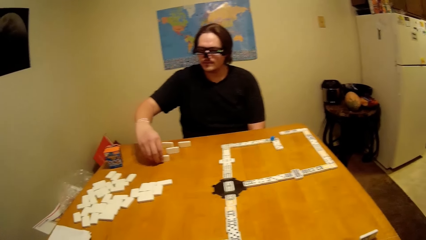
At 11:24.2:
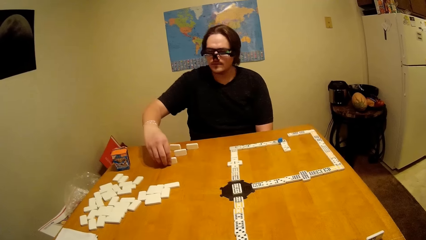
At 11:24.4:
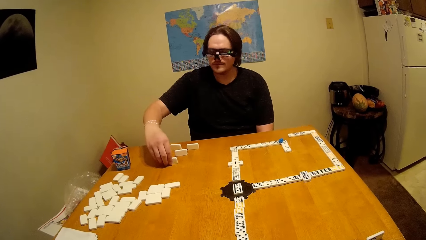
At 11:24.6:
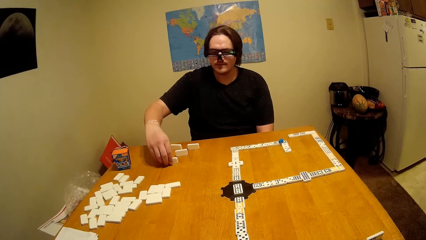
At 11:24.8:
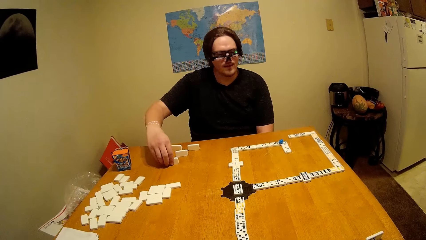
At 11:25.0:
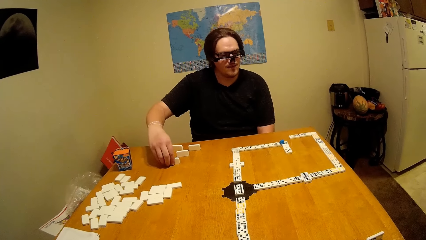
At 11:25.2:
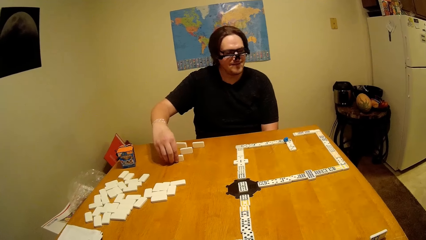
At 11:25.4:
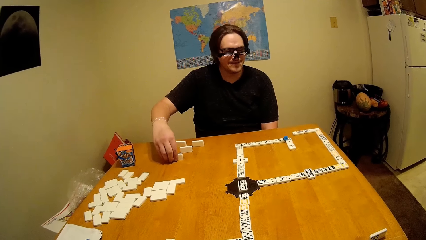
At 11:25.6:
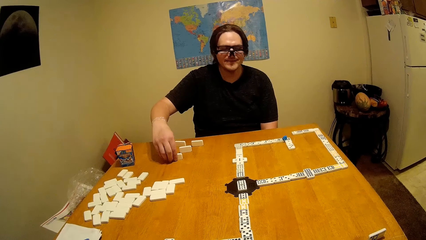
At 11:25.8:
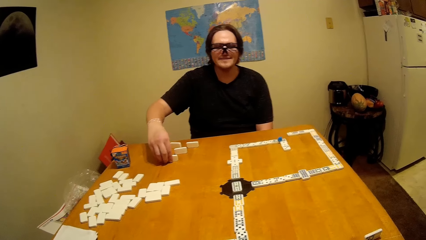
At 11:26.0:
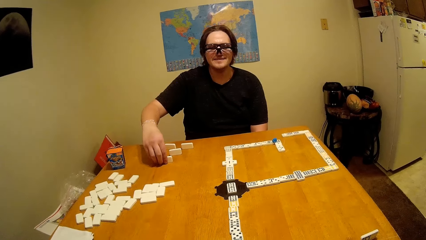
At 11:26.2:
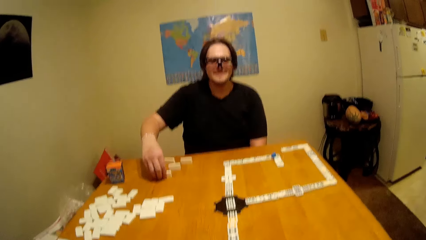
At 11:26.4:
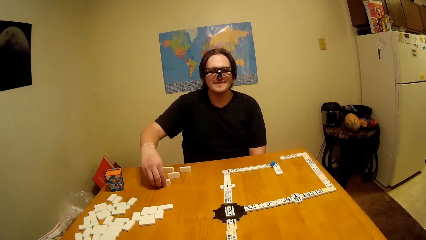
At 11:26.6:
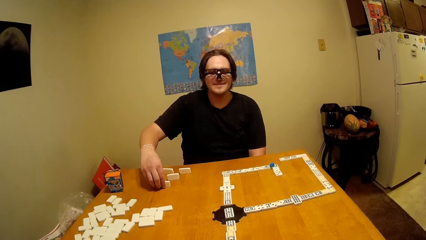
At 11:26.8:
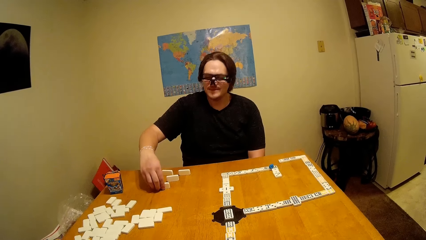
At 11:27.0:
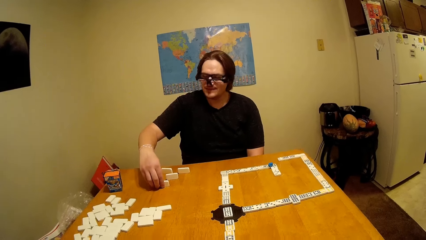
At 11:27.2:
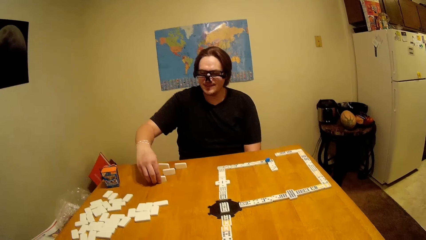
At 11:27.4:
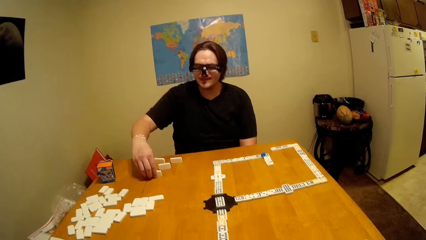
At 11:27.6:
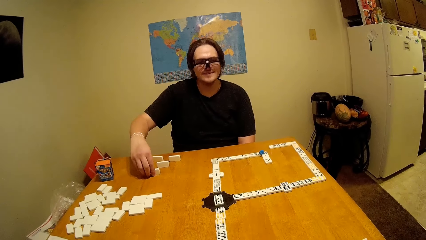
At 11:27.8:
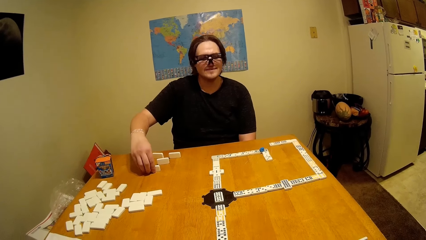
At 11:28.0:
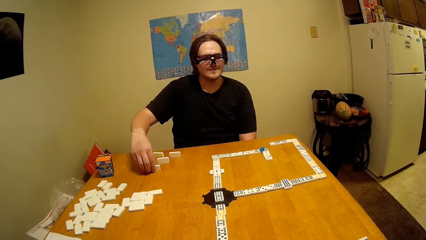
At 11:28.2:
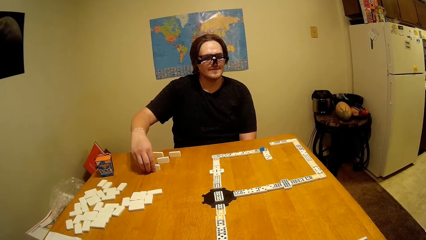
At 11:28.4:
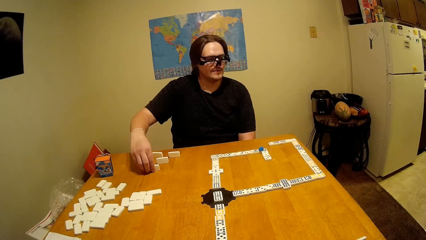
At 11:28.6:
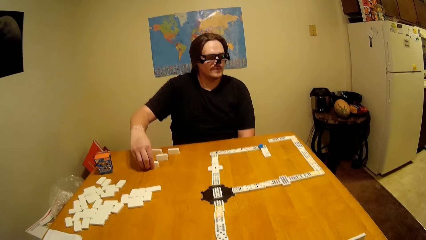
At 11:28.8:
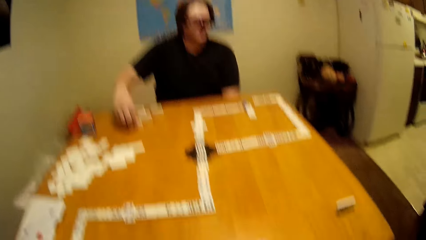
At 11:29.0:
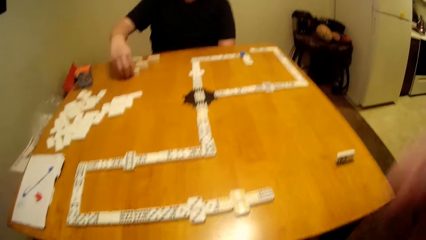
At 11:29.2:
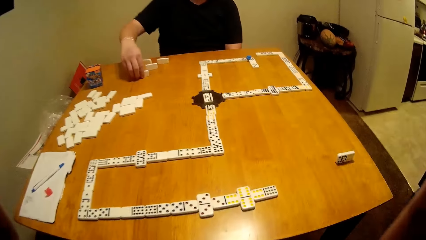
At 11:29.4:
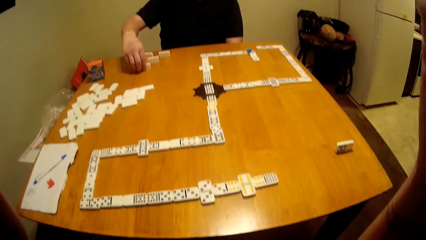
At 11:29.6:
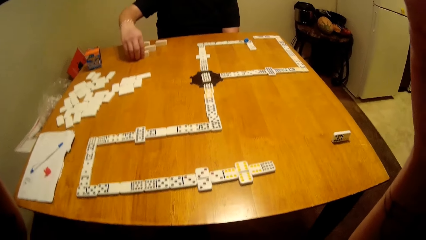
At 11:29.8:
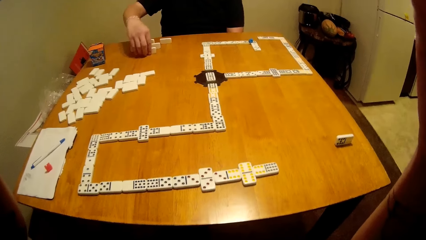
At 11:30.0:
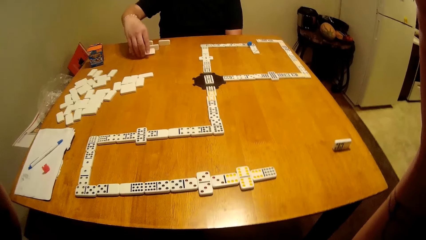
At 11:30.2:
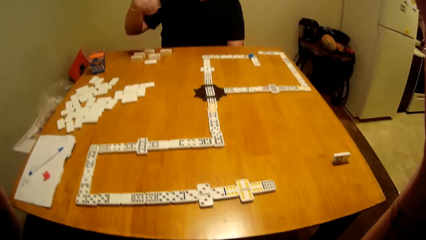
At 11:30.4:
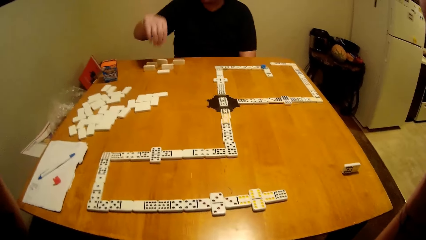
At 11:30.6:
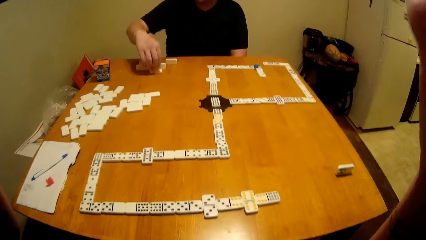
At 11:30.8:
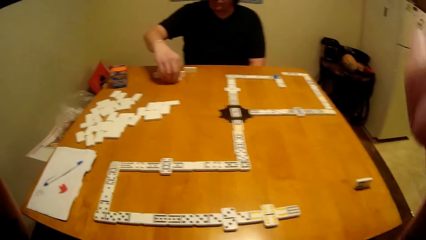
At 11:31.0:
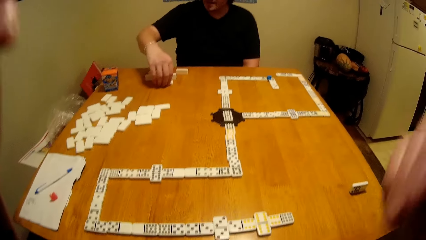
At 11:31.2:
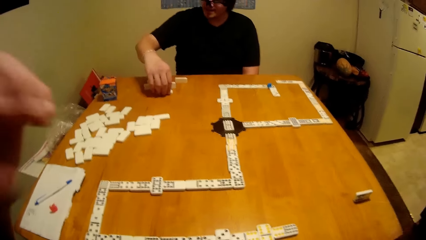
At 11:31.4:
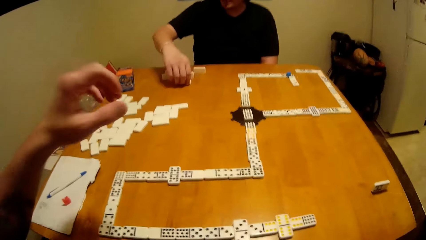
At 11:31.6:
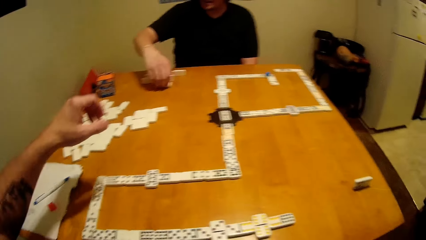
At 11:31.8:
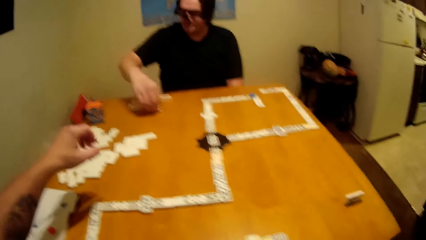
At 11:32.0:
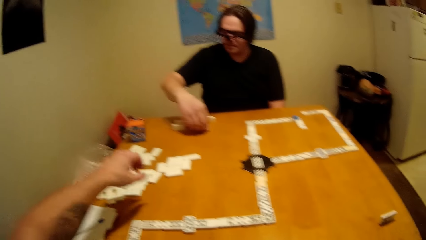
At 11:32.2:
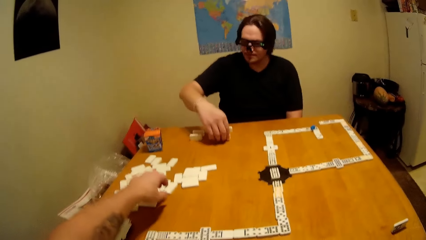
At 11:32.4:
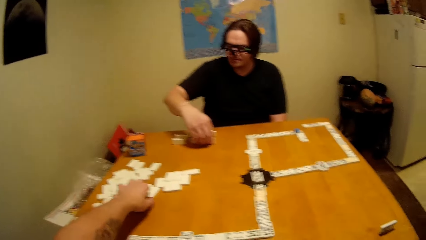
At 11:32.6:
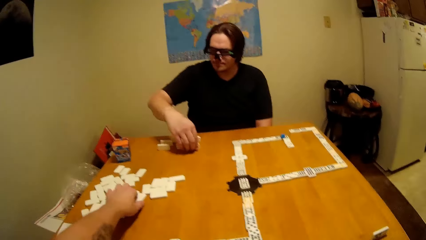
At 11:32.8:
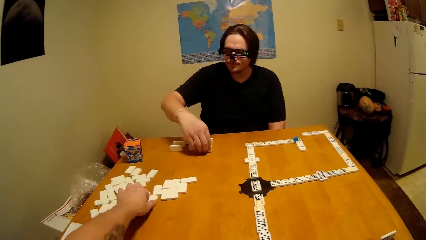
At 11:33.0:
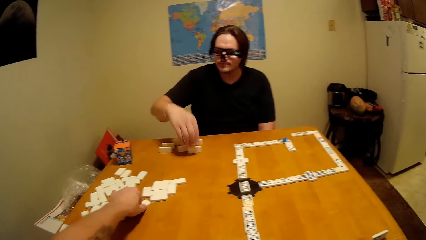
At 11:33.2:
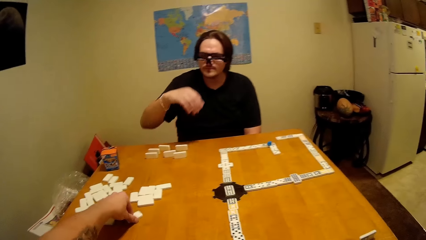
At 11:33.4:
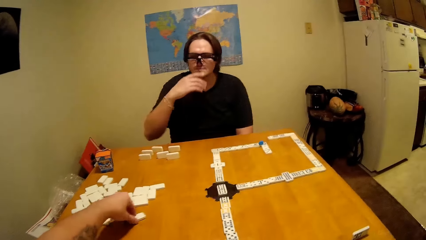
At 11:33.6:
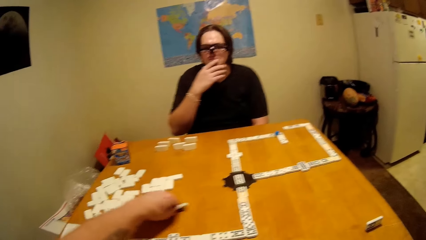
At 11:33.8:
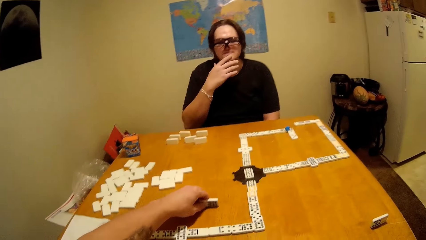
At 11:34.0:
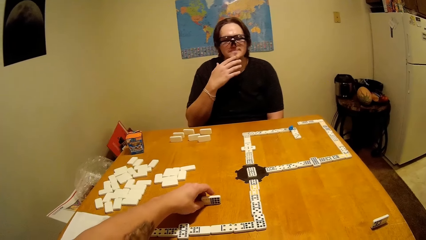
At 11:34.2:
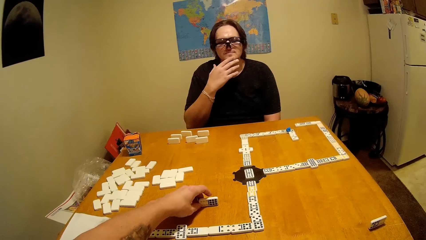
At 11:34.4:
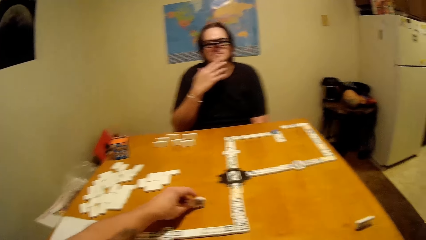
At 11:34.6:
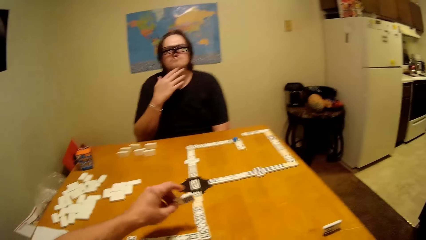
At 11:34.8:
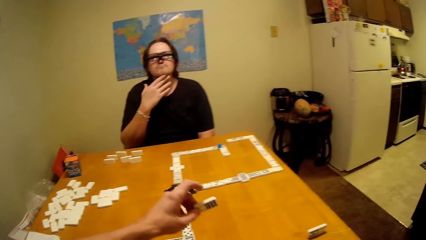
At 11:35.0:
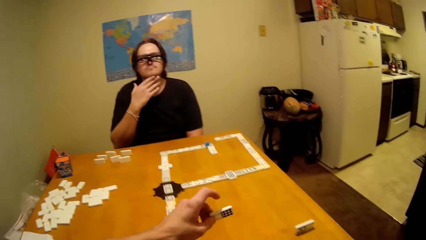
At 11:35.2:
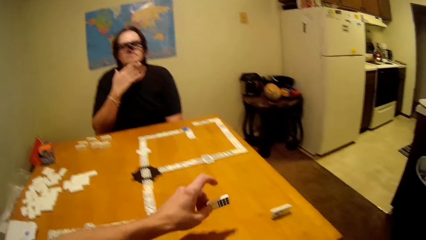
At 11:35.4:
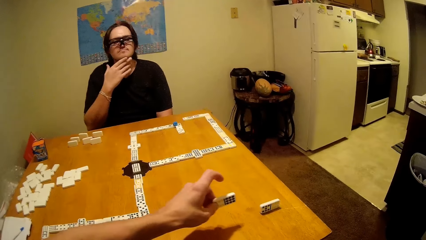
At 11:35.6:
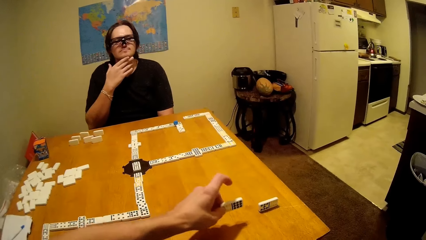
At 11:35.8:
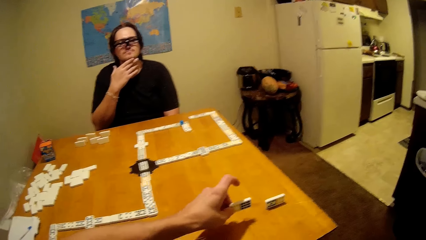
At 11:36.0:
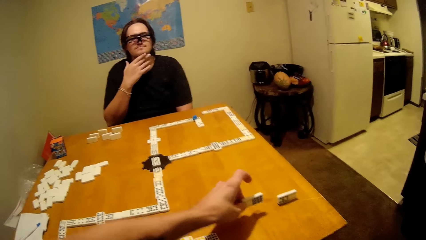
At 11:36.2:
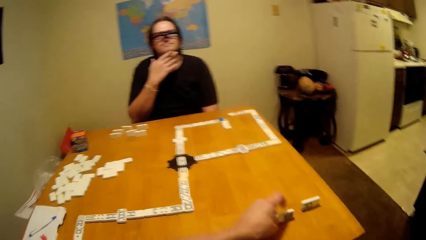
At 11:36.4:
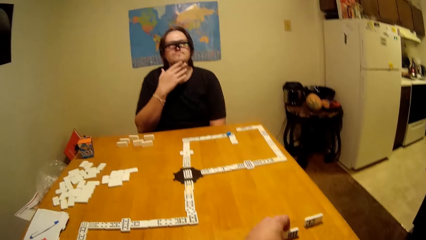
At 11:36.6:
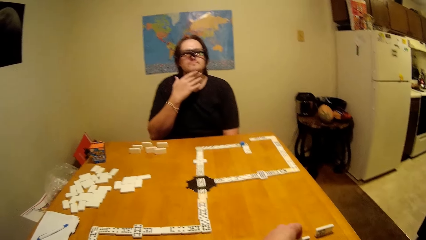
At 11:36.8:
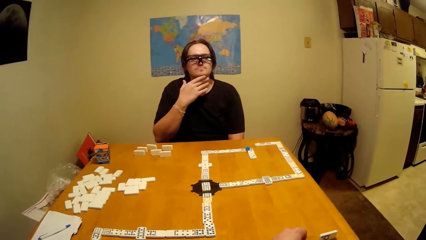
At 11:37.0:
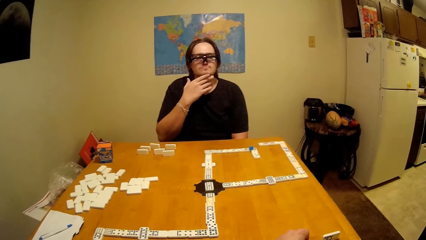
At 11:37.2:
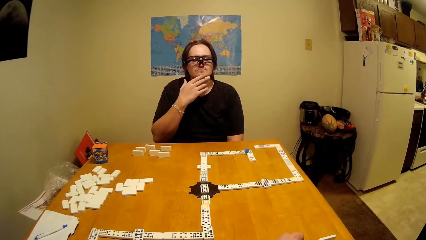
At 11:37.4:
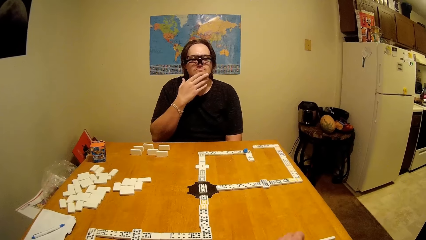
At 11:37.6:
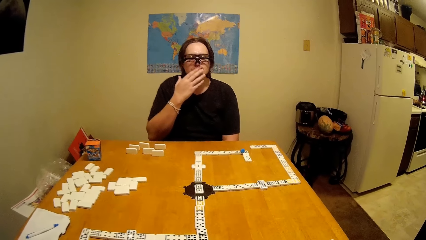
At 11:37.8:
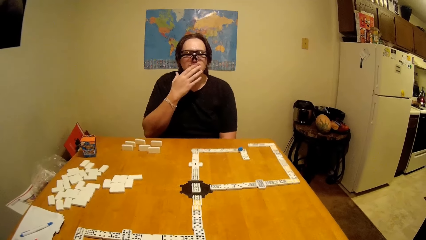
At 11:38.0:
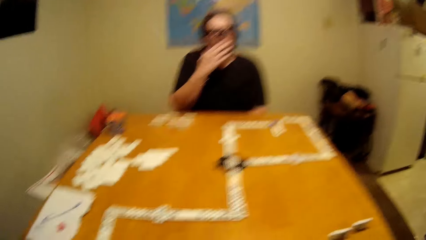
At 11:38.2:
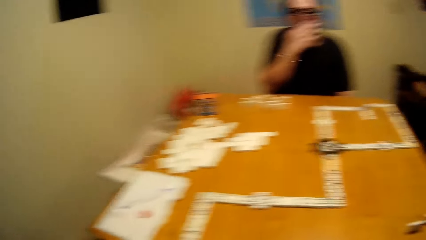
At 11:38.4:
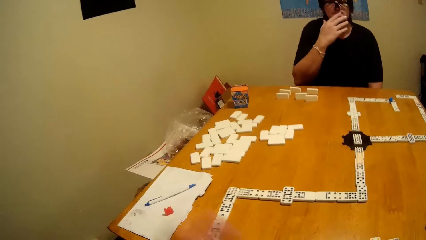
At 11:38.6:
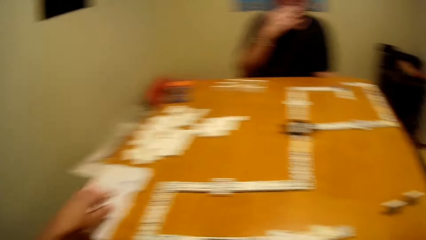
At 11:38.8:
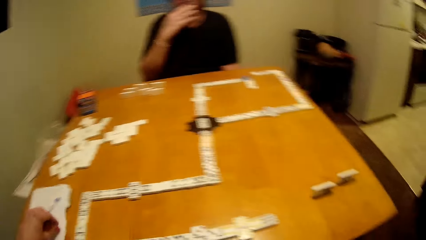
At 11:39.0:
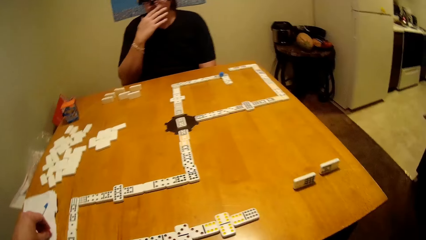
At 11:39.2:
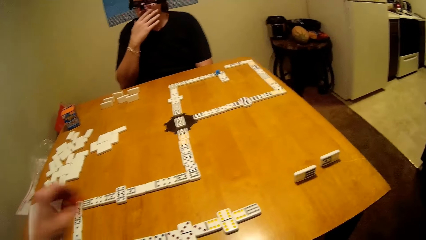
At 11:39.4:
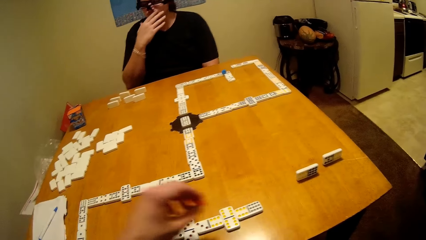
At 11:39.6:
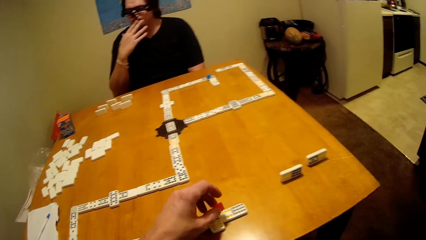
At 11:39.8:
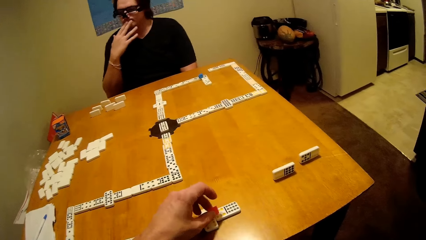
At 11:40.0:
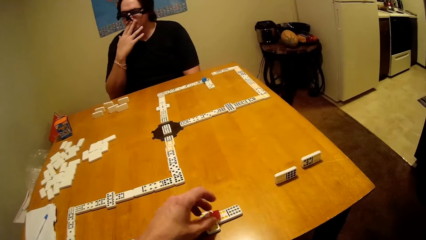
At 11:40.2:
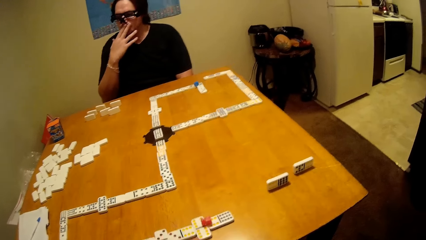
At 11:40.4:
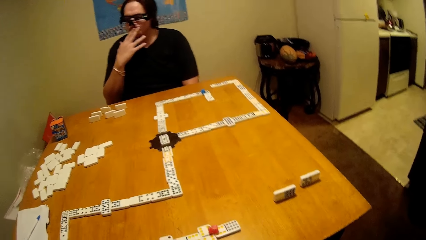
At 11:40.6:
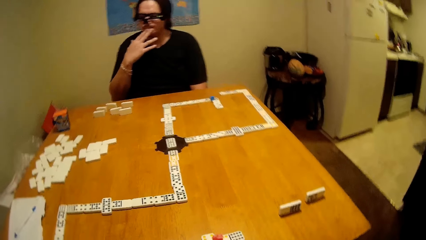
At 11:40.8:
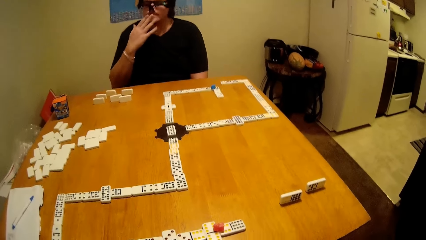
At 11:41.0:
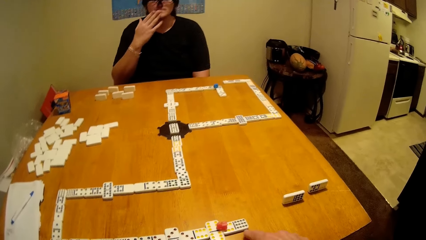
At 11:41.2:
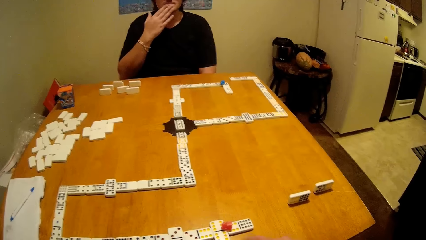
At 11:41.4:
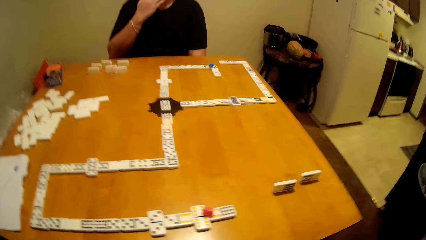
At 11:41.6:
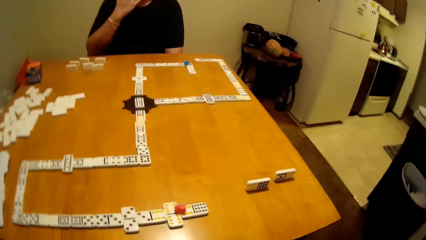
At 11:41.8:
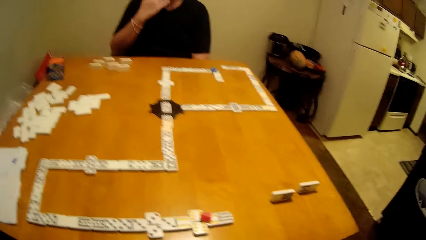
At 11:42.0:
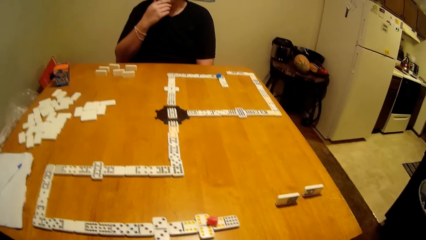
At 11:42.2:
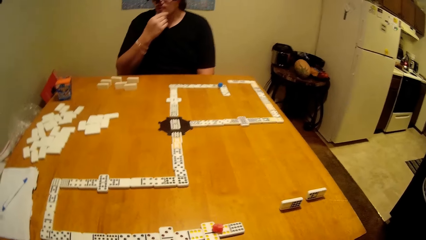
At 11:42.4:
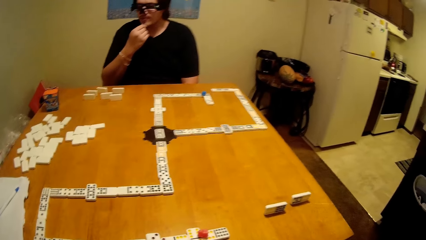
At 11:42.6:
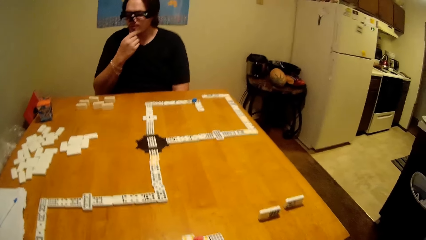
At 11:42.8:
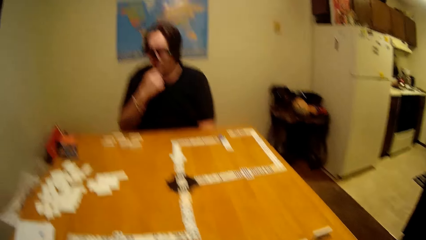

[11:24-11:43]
A man puts the piece of dominoes down. The man talks to the camera wearer. The man takes a piece of dominoes. The camera wearer takes a piece of dominoes. The man touches the face. The camera wearer takes a piece of dominoes. They play the dice. They put the piece of dominoes down. They take a piece of dominoes. They pick up a lid. They put the piece of dominoes down. They put the lid on top of the dice.
